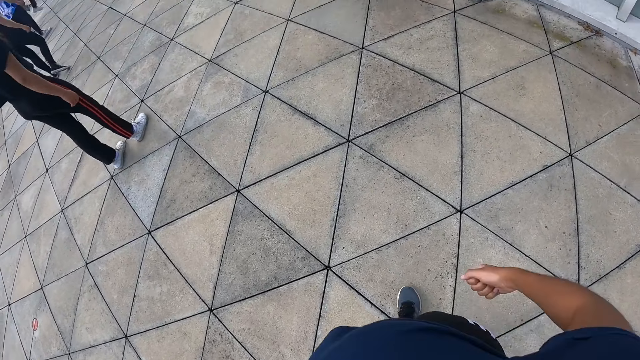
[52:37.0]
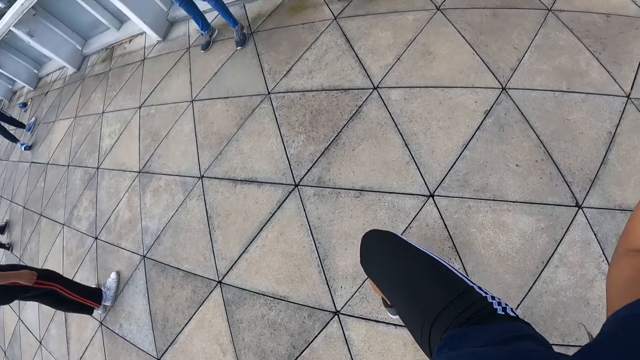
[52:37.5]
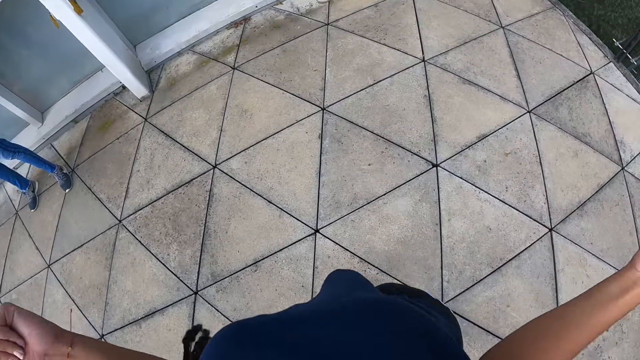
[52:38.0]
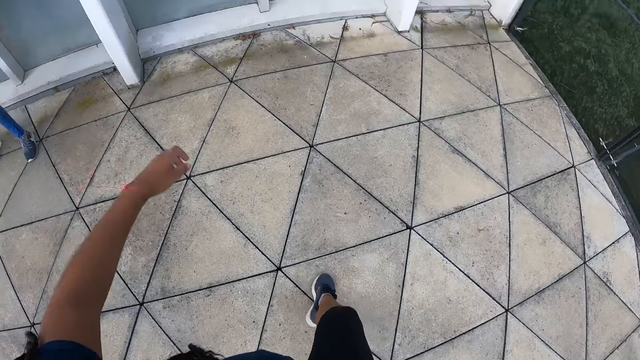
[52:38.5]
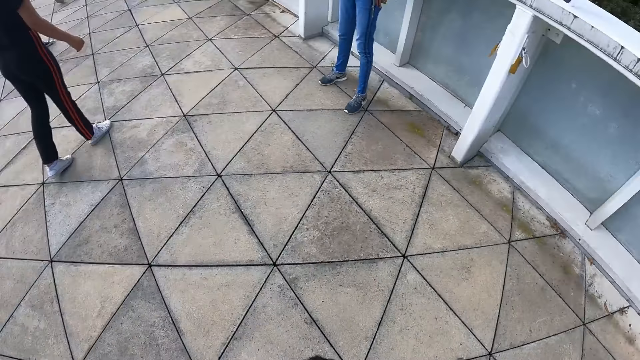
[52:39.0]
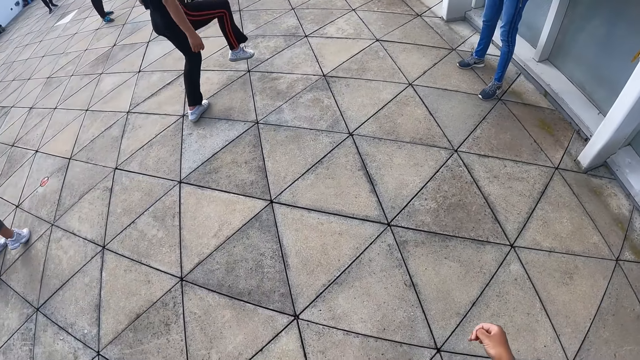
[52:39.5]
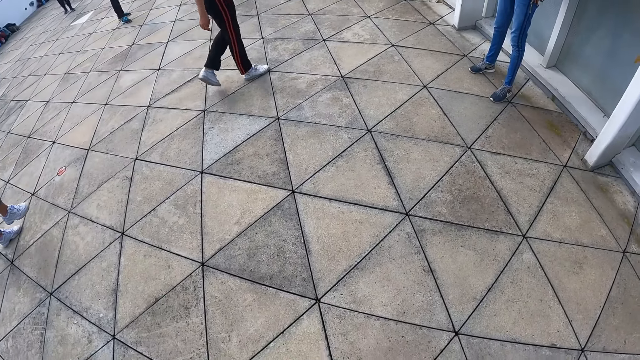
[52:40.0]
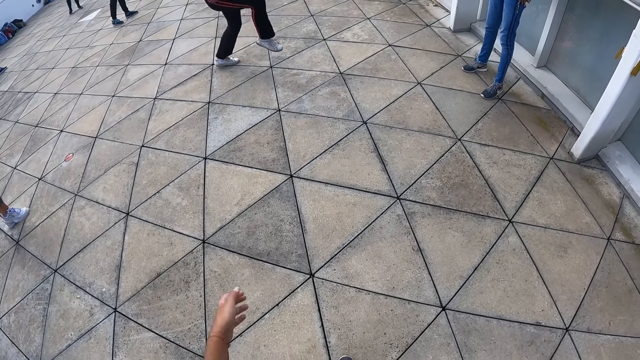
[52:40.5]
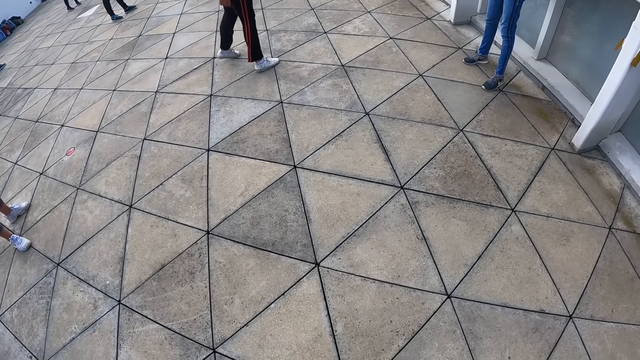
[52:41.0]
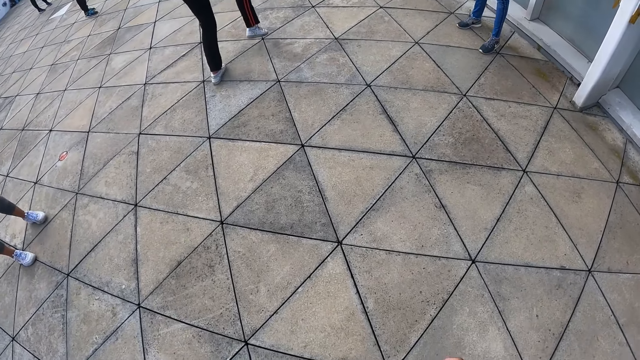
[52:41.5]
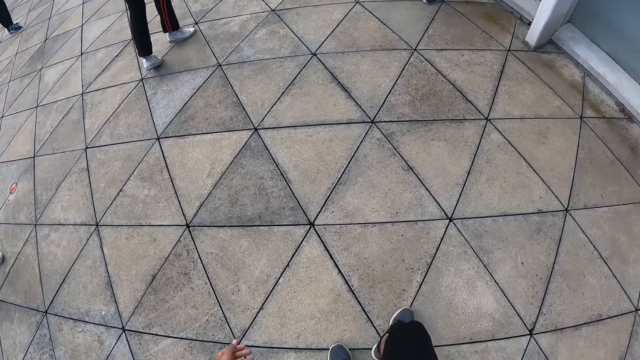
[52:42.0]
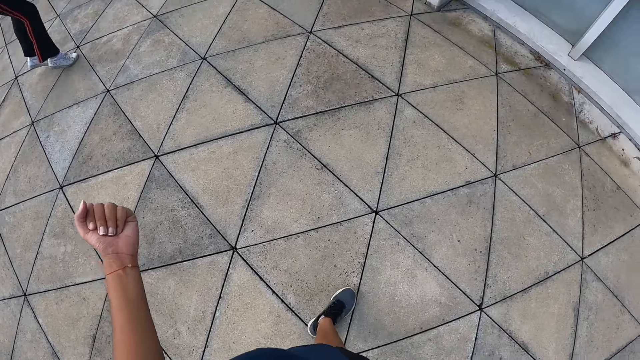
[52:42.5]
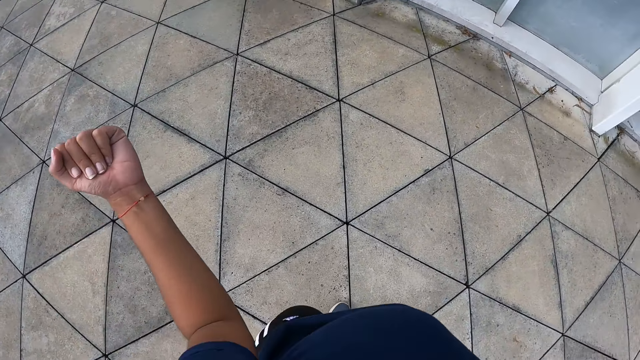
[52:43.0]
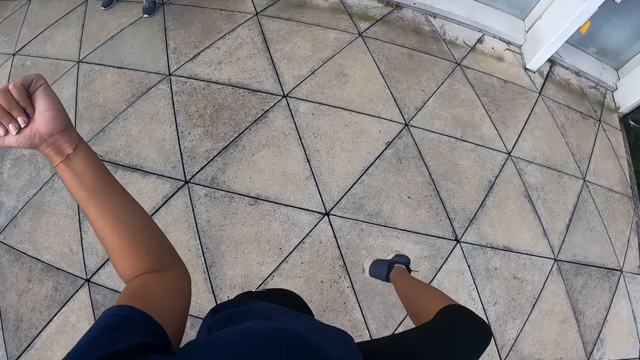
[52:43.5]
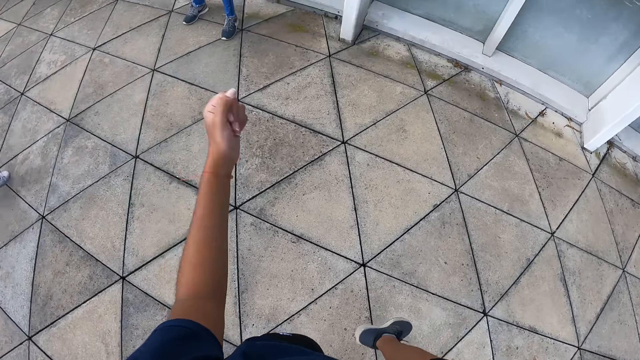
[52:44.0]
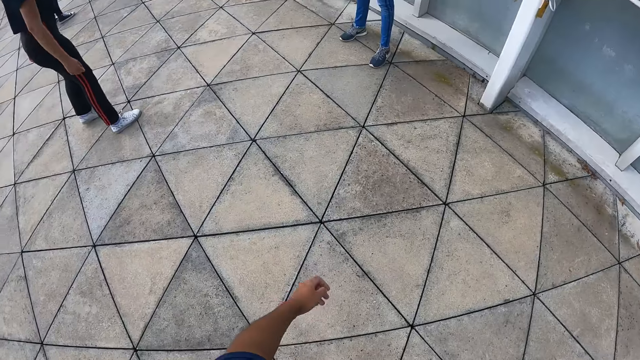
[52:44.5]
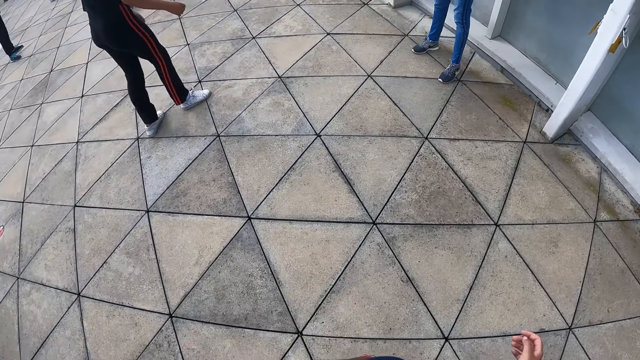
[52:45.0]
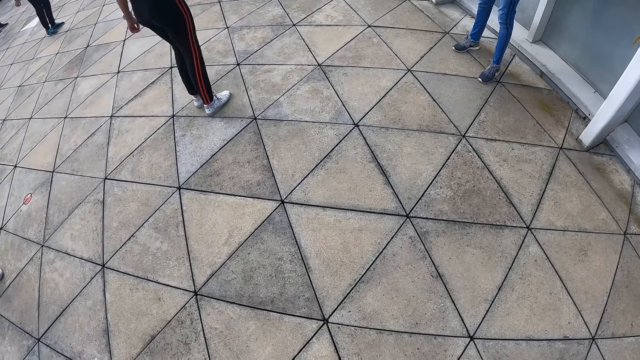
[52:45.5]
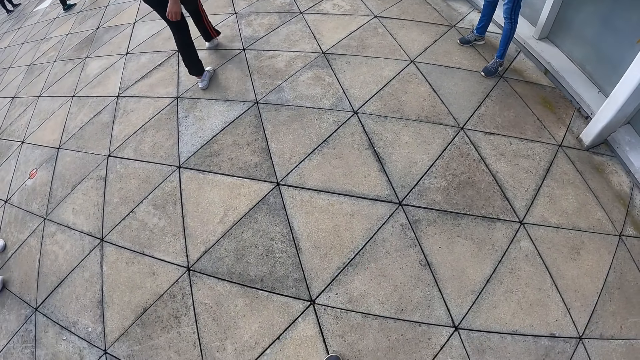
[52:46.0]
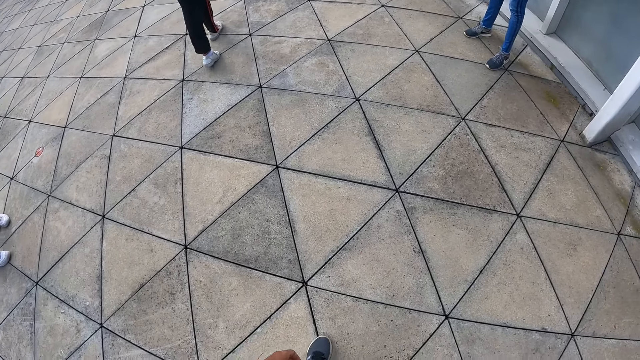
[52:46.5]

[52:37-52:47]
The camera wearer stretches. A woman stretches. The camera wearer stretches.

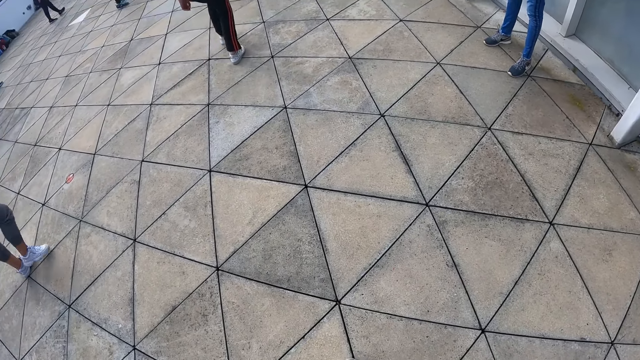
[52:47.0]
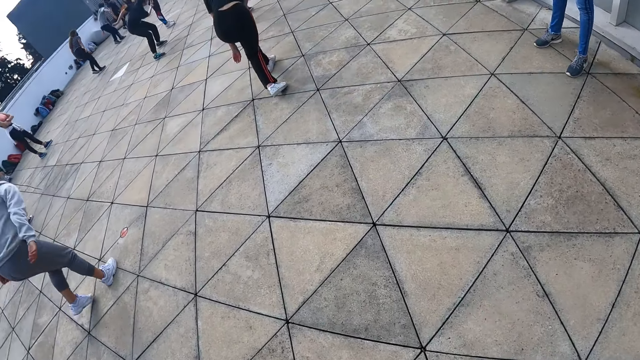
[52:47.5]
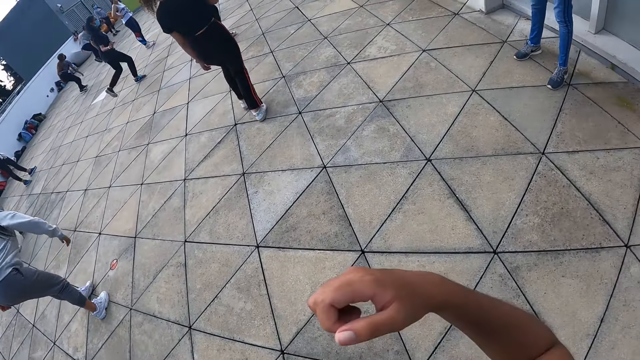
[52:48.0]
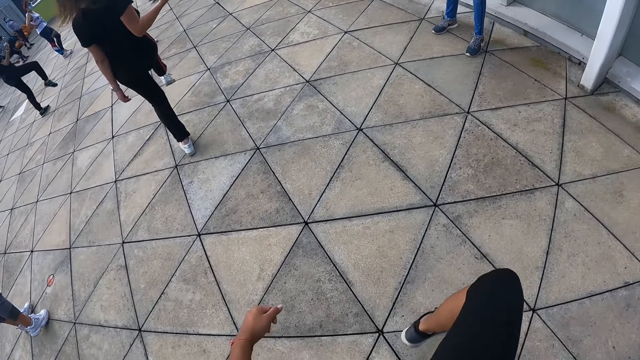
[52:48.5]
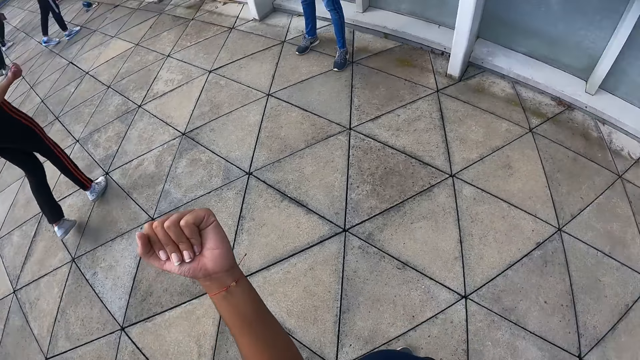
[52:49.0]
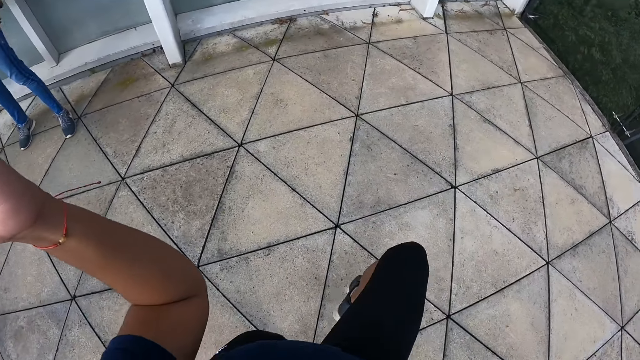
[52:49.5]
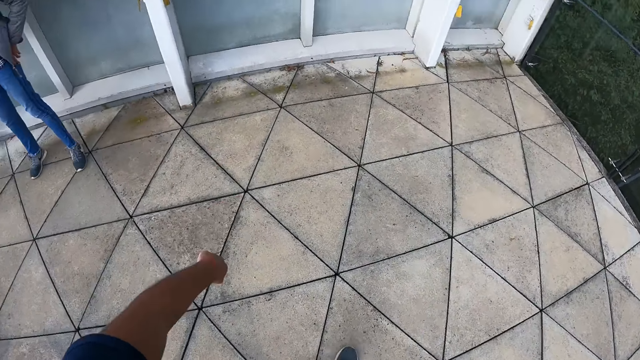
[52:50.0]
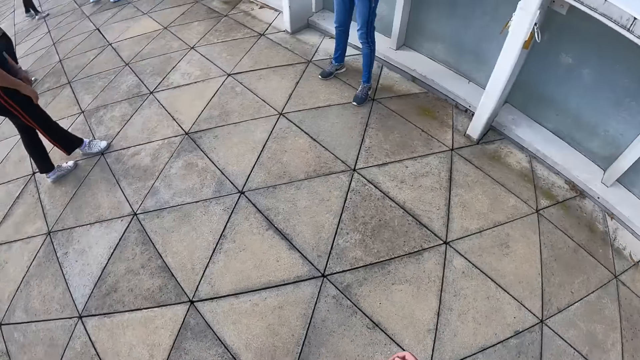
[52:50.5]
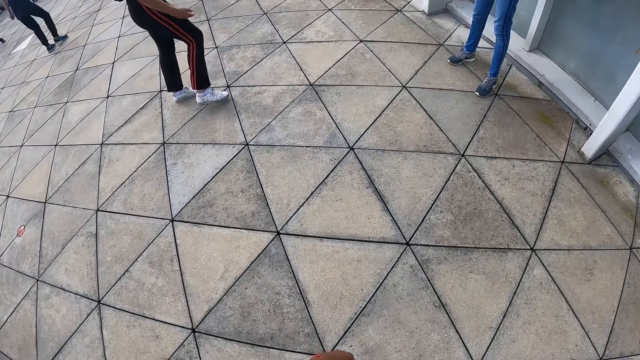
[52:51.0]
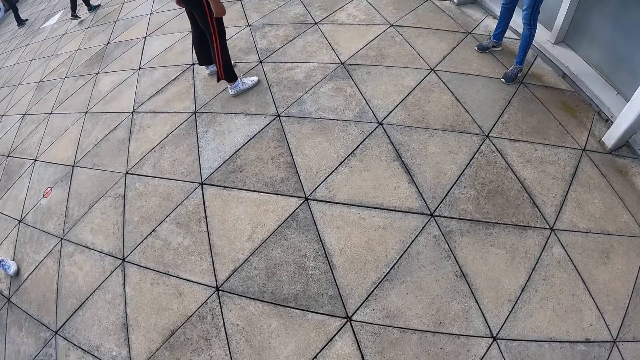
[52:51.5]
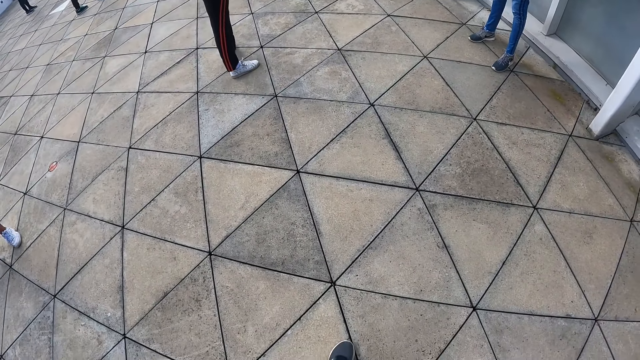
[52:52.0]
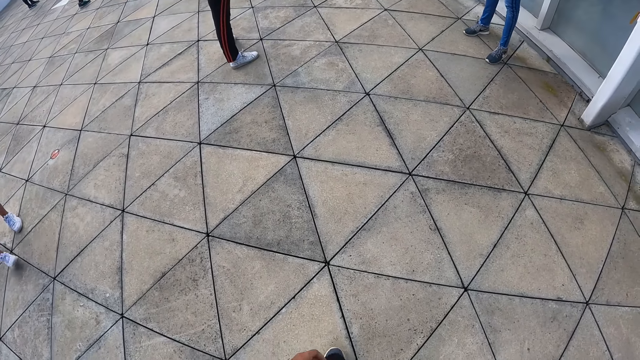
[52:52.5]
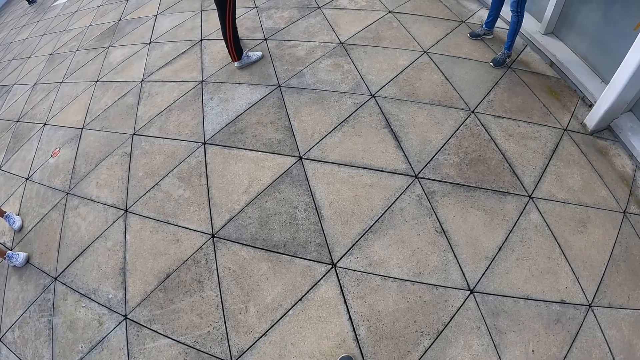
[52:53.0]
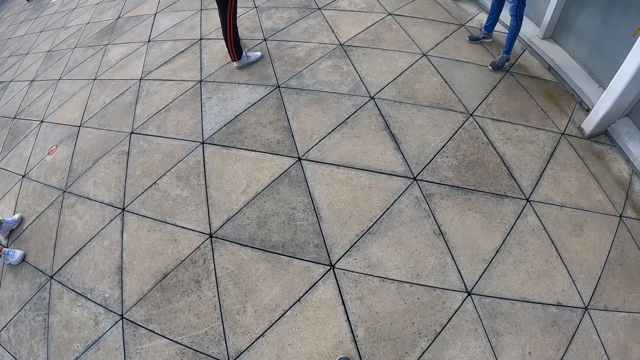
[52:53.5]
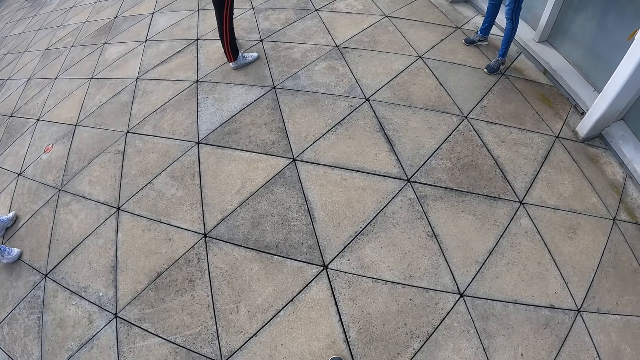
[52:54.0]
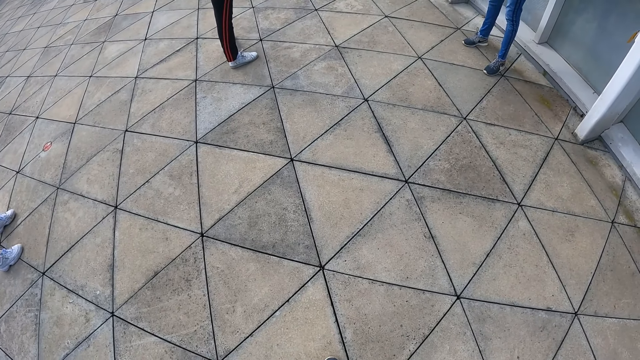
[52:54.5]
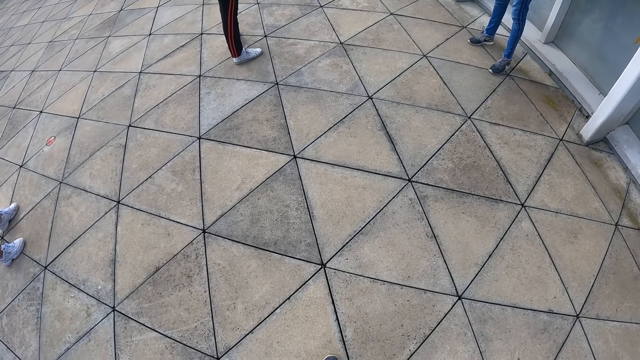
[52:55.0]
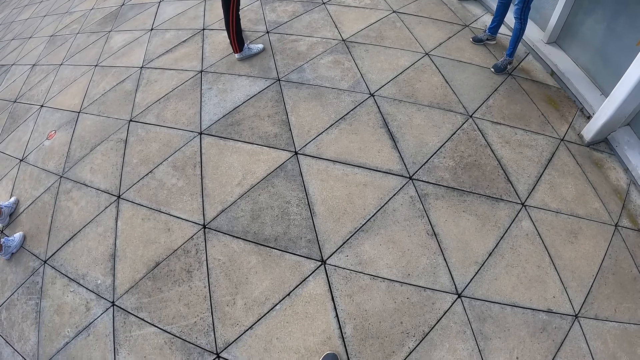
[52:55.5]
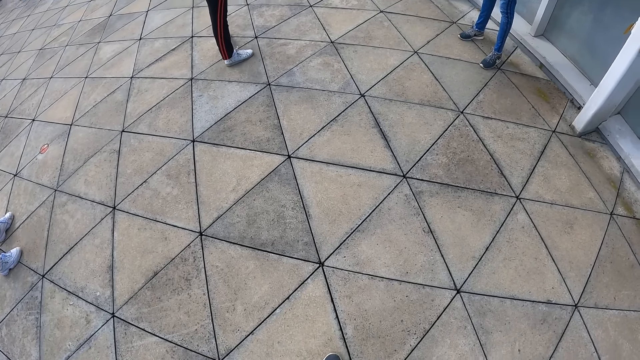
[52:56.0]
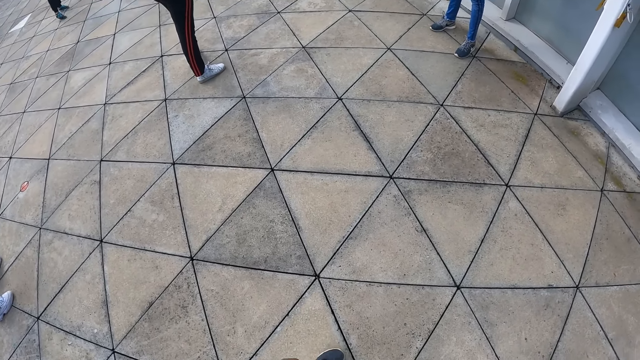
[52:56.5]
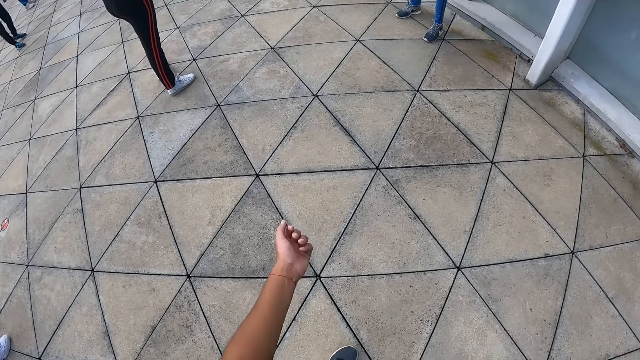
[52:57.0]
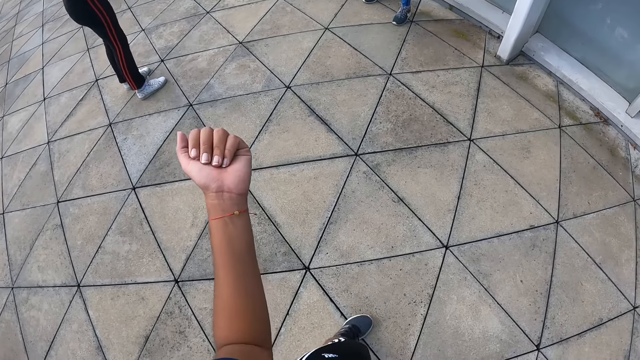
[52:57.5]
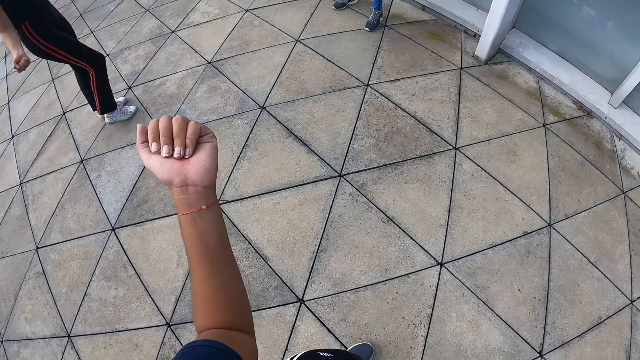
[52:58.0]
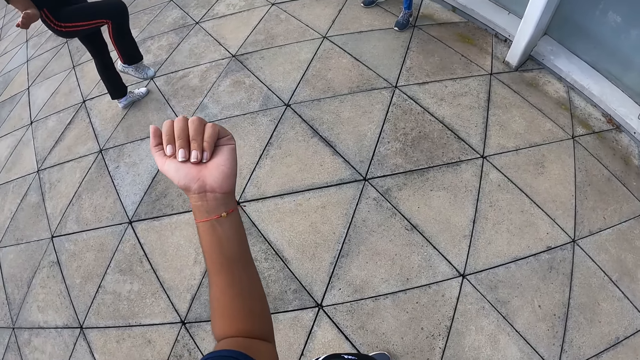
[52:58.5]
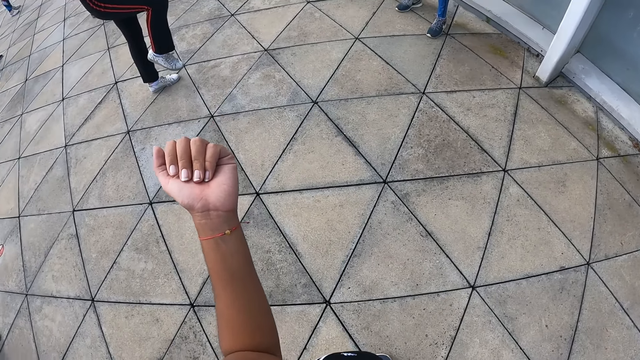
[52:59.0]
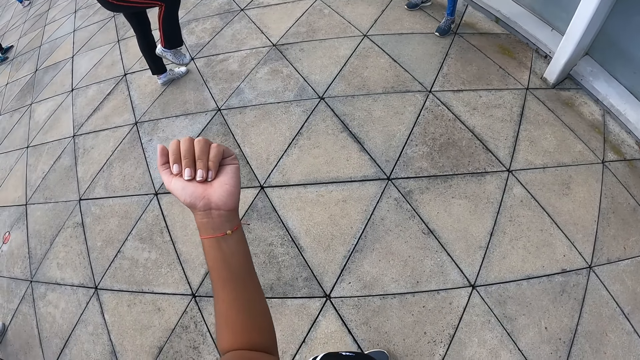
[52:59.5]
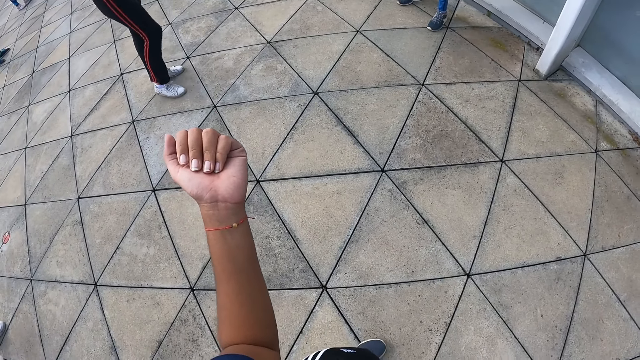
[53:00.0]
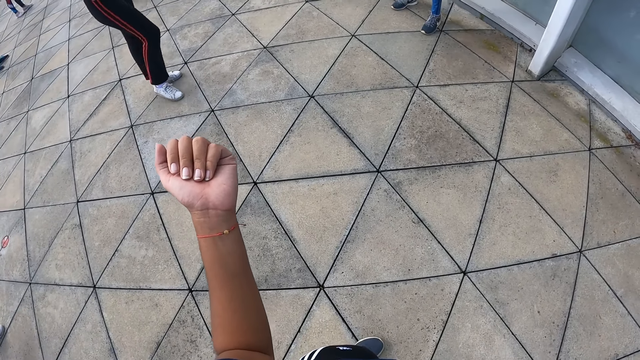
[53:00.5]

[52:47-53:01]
A woman bends. The camera wearer stretches. Another woman stands. The camera wearer stretches.
